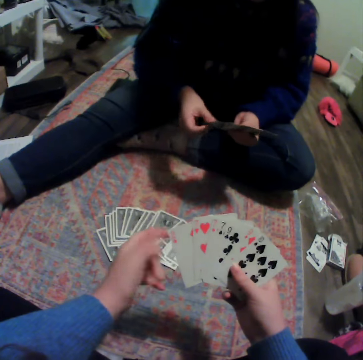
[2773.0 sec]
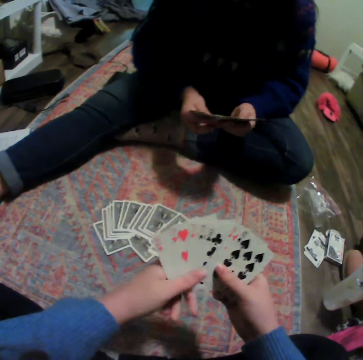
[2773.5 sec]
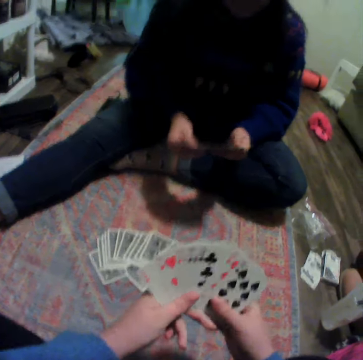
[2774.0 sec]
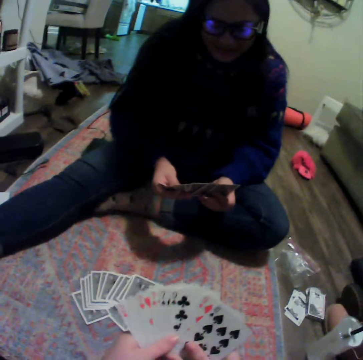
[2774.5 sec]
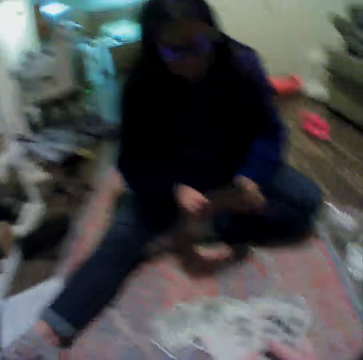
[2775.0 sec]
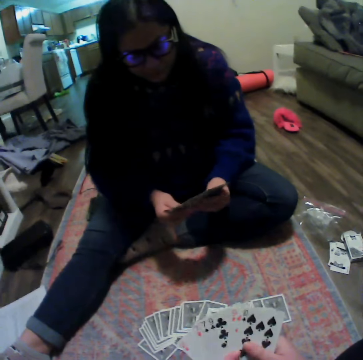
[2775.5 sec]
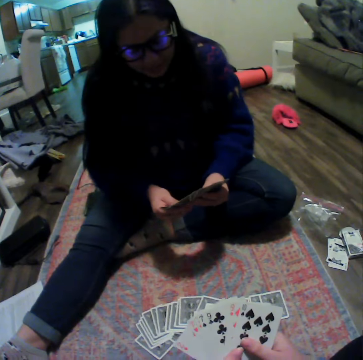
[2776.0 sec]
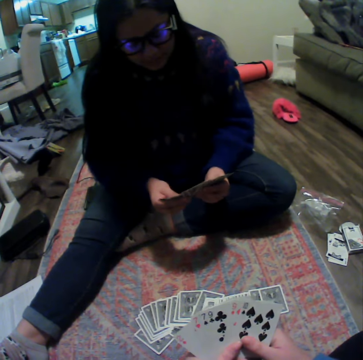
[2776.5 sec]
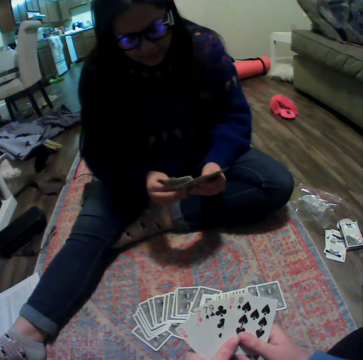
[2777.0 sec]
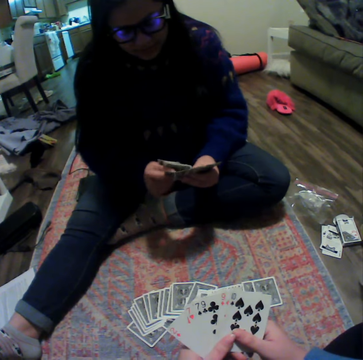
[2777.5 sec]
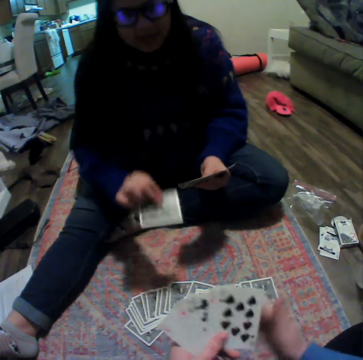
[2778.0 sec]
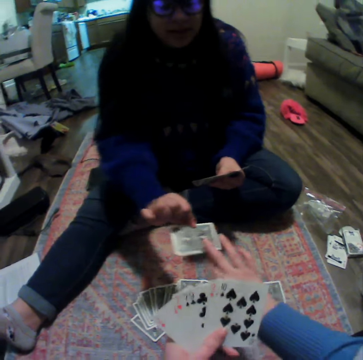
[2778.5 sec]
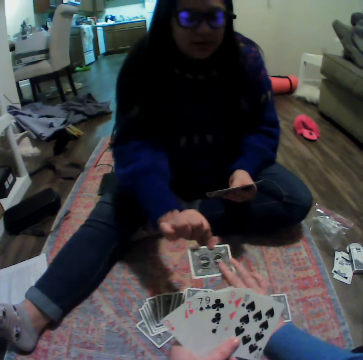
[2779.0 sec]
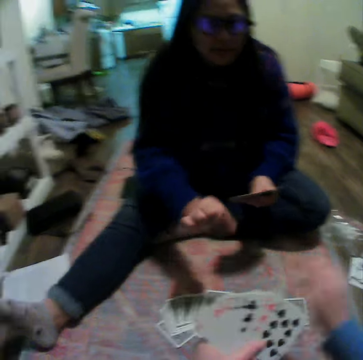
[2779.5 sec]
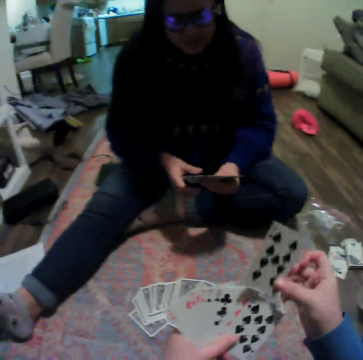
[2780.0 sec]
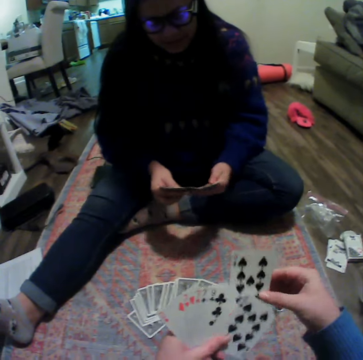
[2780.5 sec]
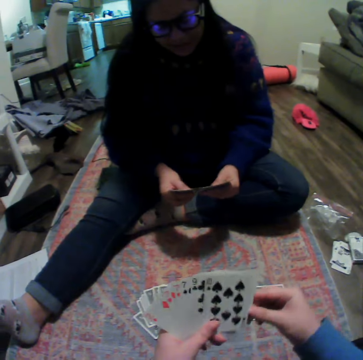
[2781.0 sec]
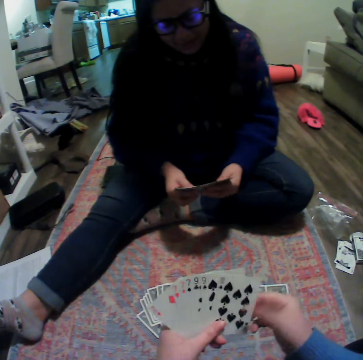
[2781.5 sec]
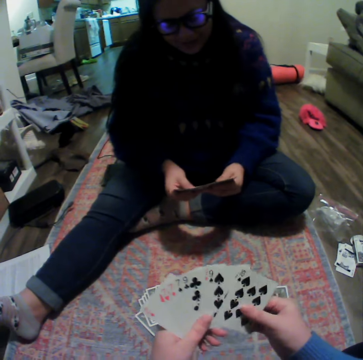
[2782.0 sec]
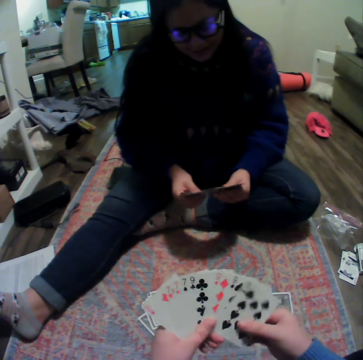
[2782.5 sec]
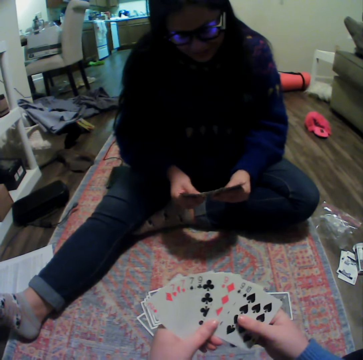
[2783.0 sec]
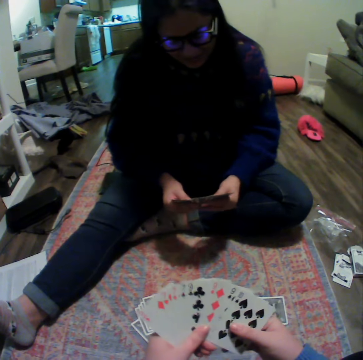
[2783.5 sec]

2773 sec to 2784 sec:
The camera wearer arranges cards. A woman arranges cards. The woman gives the camera wearer a card. The camera wearer picks a card from the woman. They arrange the cards.

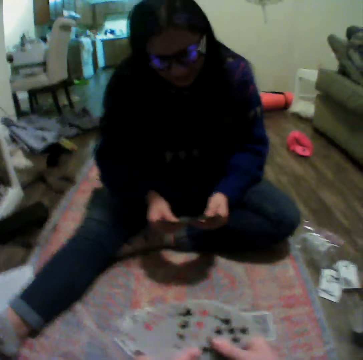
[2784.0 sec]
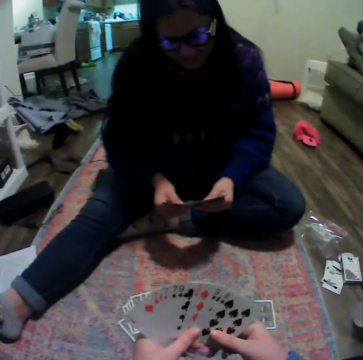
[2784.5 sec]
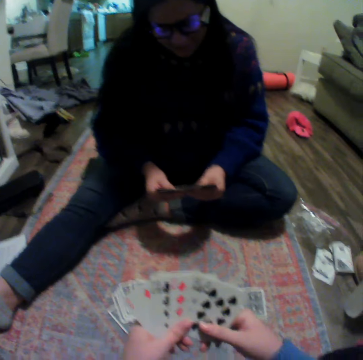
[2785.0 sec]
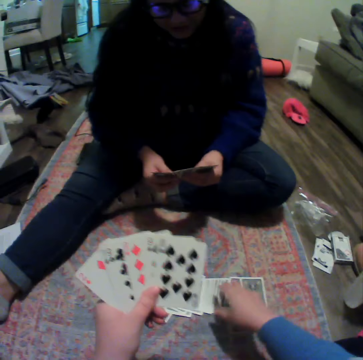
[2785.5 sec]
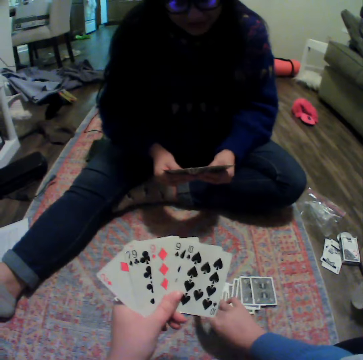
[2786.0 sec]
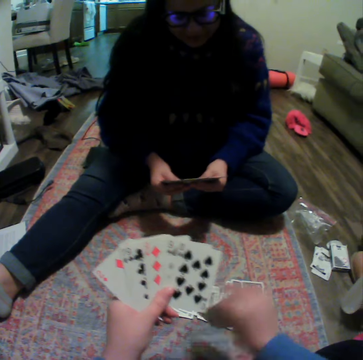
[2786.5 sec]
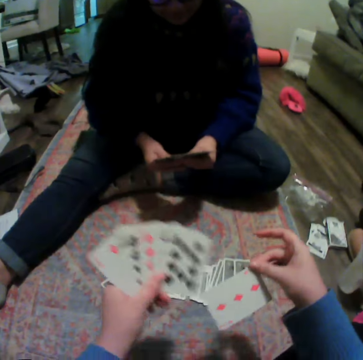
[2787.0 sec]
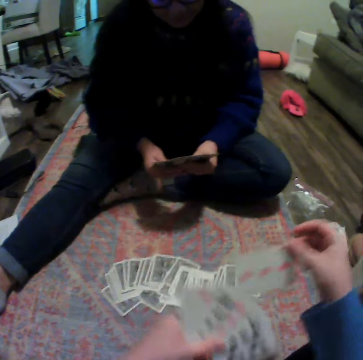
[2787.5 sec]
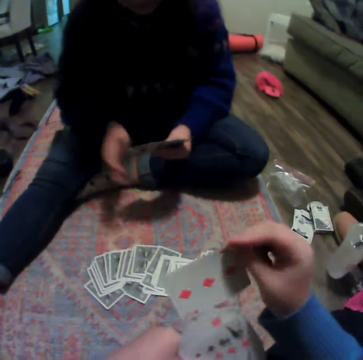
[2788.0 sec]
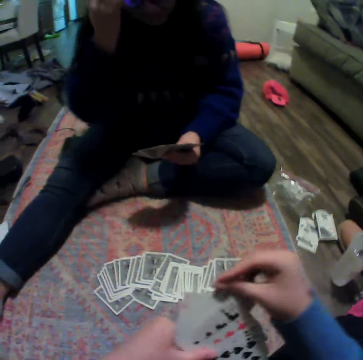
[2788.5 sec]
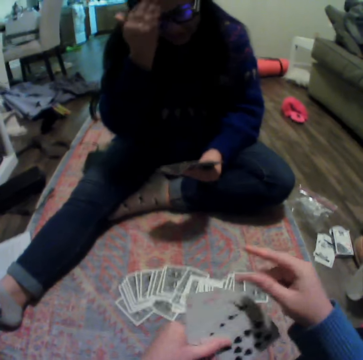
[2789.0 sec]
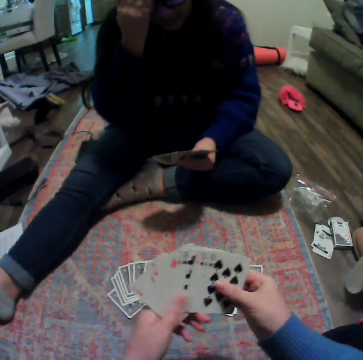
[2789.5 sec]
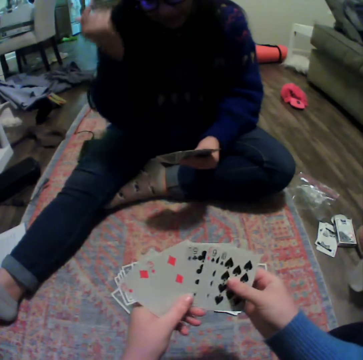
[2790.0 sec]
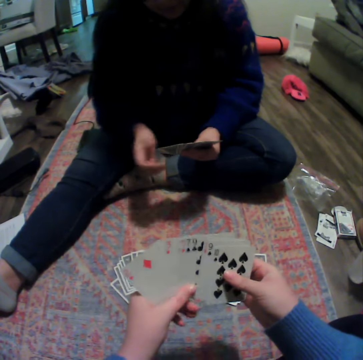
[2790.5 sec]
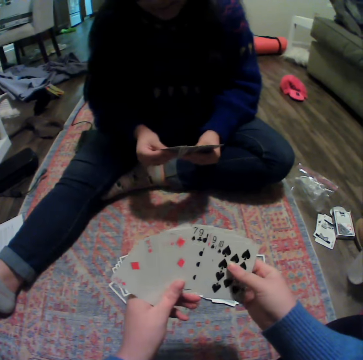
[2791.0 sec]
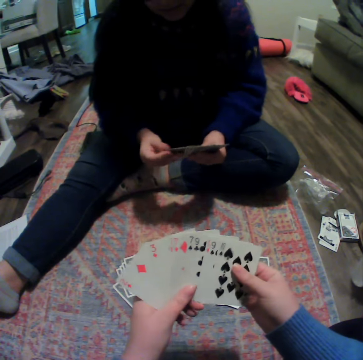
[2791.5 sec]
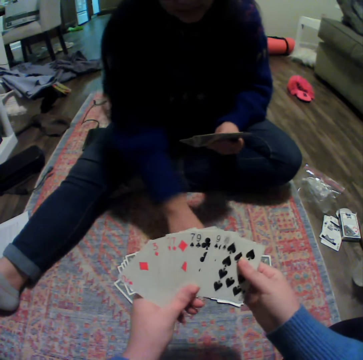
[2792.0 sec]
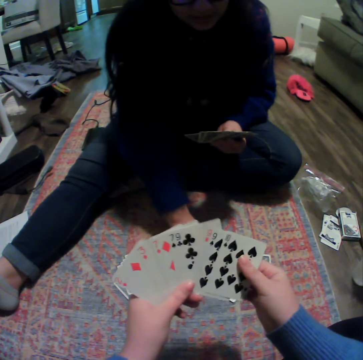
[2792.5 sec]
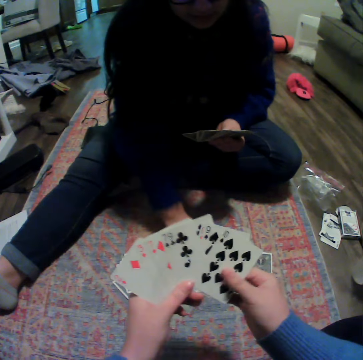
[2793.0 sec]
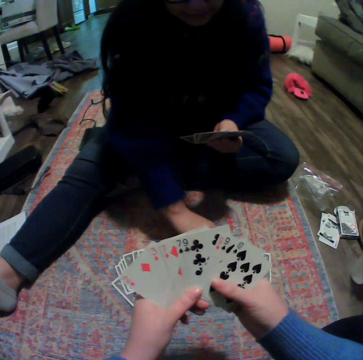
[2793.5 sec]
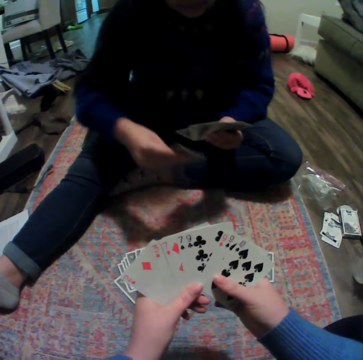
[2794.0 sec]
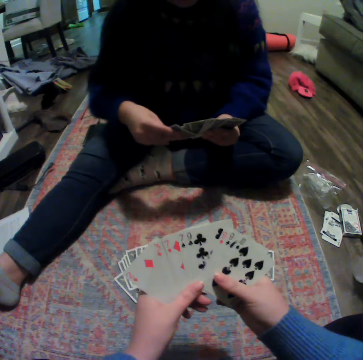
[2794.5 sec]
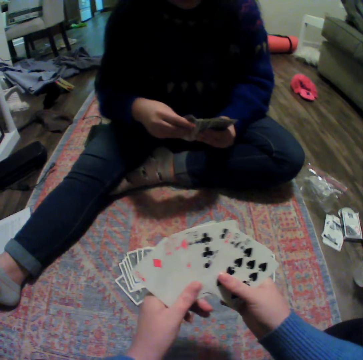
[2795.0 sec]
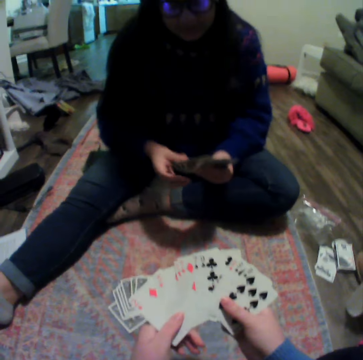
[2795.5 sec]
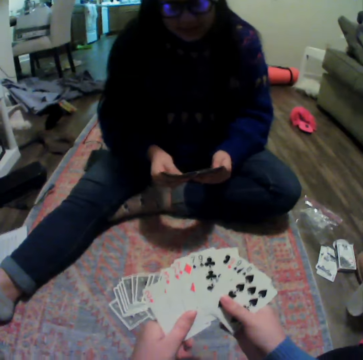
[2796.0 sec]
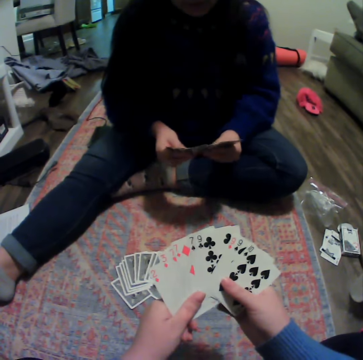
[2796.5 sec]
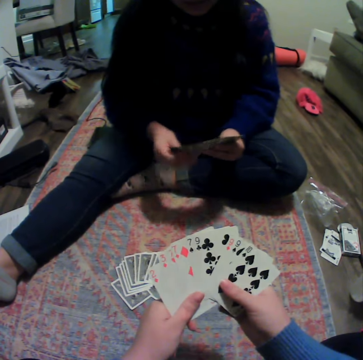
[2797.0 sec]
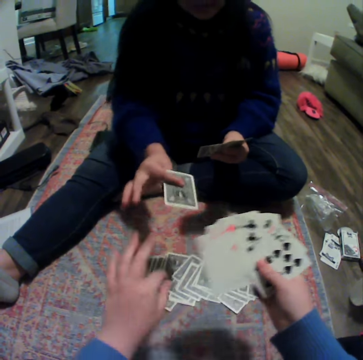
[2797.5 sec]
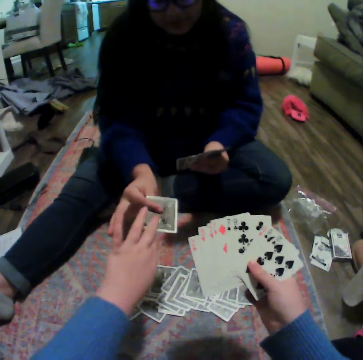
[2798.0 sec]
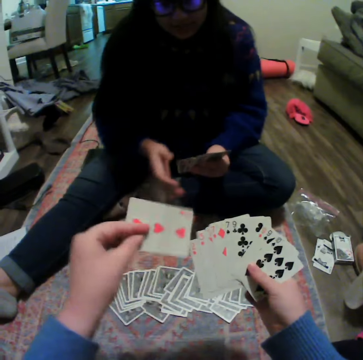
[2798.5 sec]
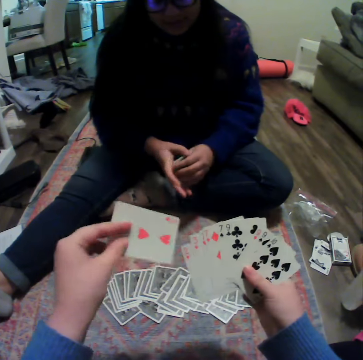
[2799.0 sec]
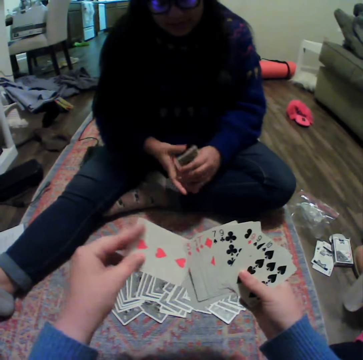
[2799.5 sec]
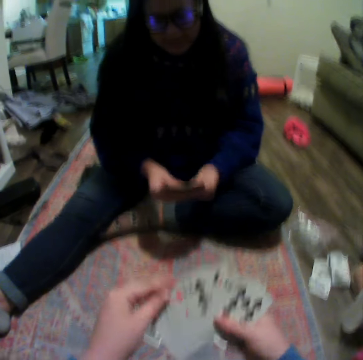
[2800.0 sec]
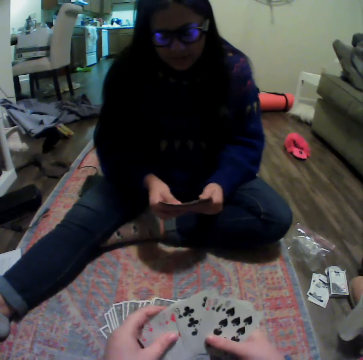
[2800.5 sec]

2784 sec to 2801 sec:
The camera wearer picks a card. They arrange the cards. They play a card game with a woman on the floor. The woman picks a card and arranges cards. The camera wearer picks a card from the woman.

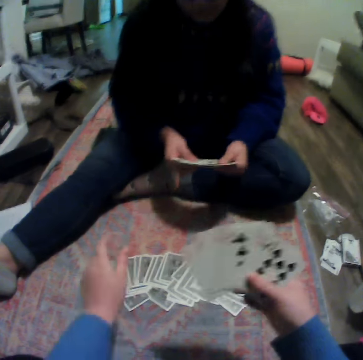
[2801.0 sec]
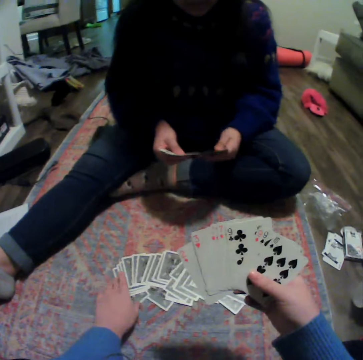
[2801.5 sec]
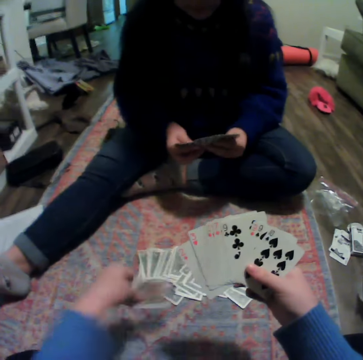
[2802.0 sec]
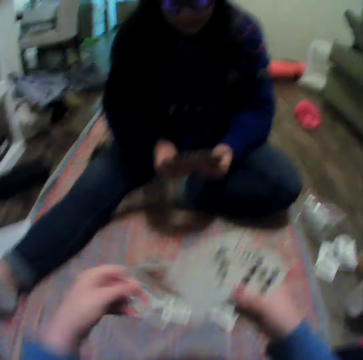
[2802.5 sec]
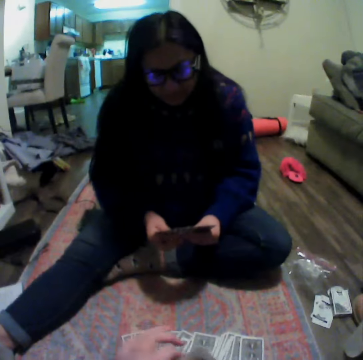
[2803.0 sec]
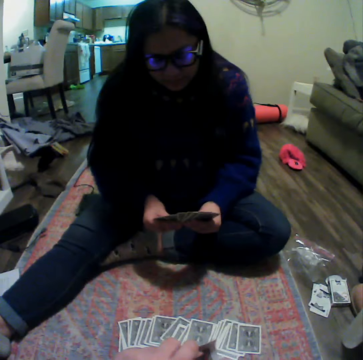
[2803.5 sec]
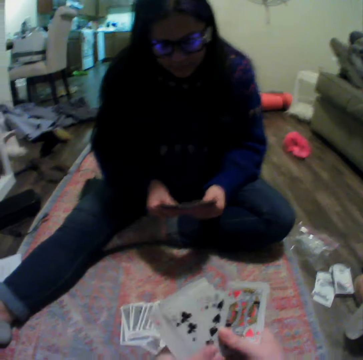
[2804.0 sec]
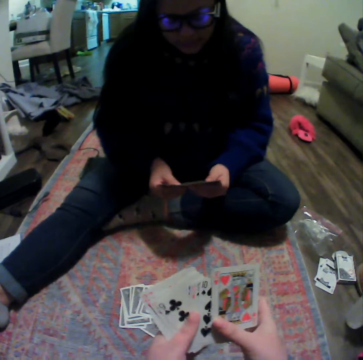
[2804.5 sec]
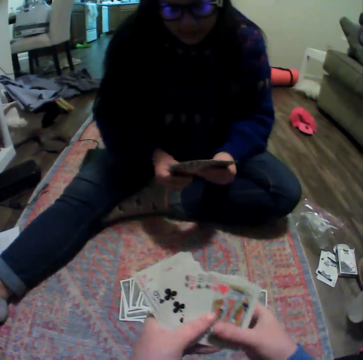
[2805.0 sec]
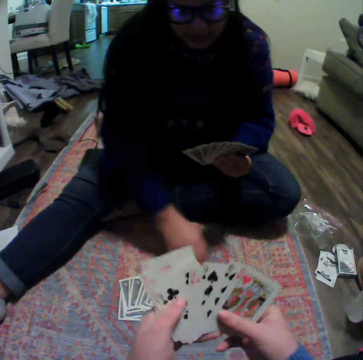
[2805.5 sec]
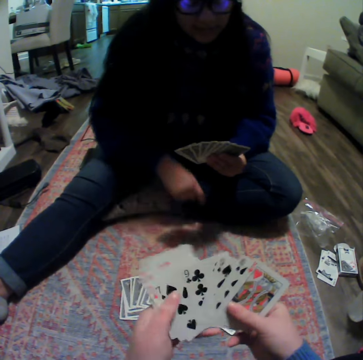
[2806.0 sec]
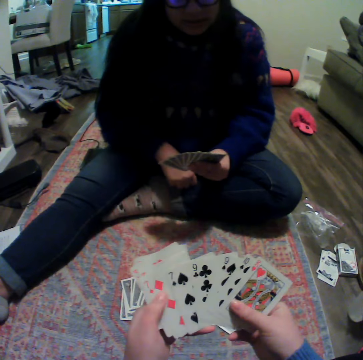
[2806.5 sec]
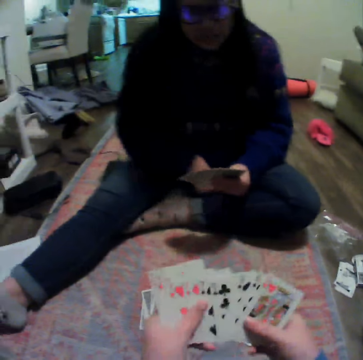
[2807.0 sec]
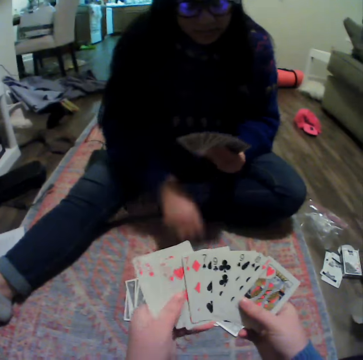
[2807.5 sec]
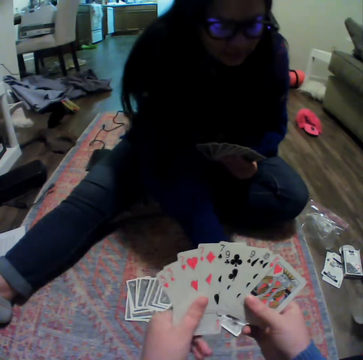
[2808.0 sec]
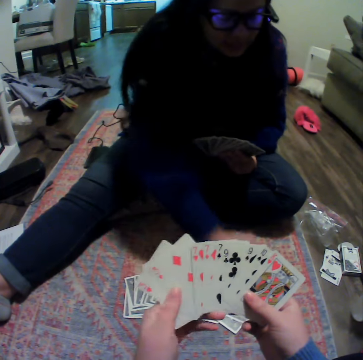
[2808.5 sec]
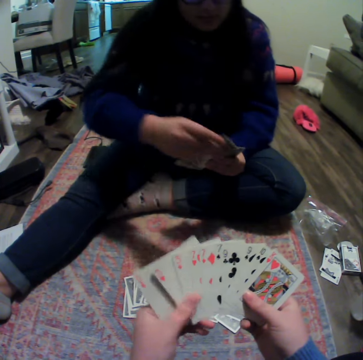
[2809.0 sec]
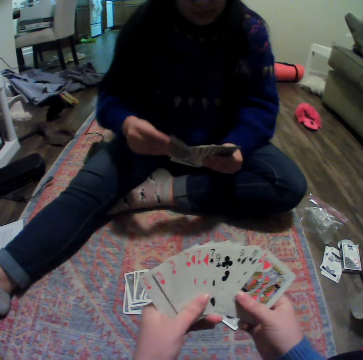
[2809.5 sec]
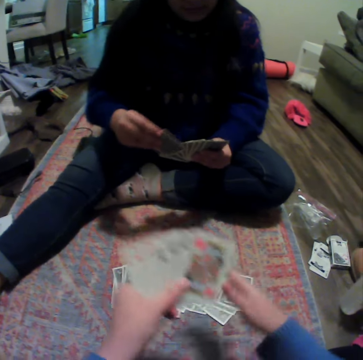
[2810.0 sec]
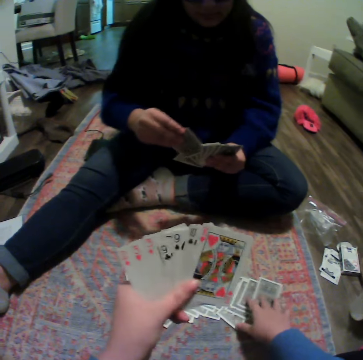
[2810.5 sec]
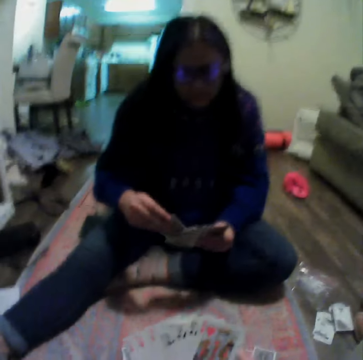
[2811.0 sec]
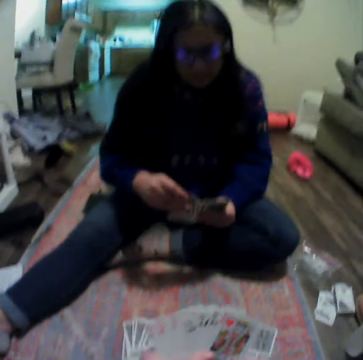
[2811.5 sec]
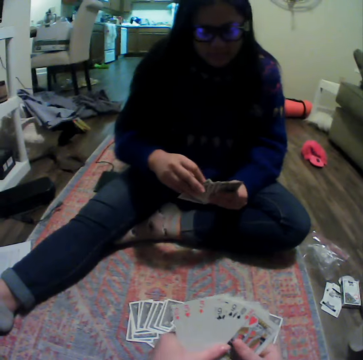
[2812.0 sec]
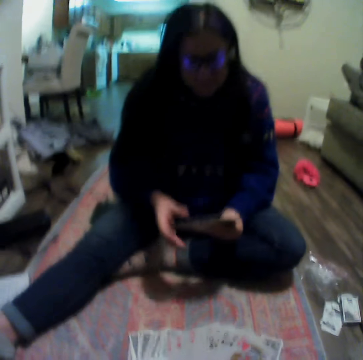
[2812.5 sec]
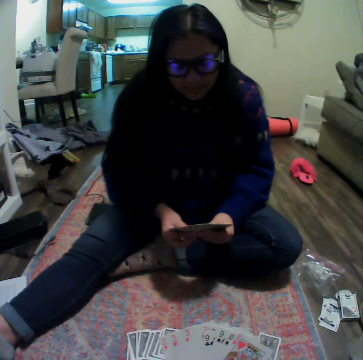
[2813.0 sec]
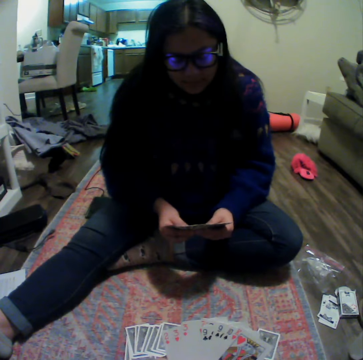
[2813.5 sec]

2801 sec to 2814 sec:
The camera wearer picks a card. They arrange the cards. A woman arranges cards. The woman picks a card. The camera wearer touches the cards.
